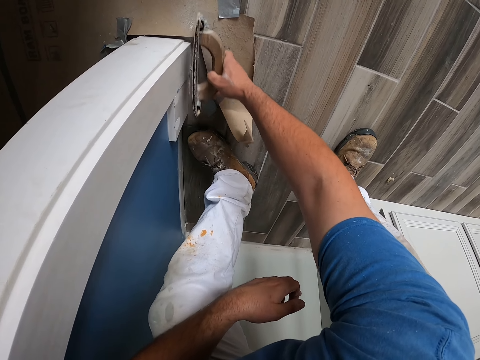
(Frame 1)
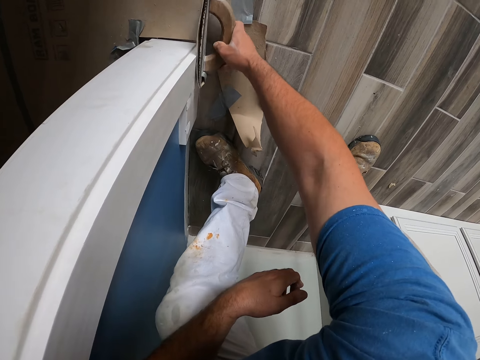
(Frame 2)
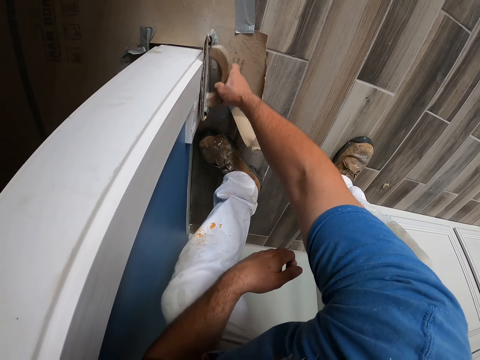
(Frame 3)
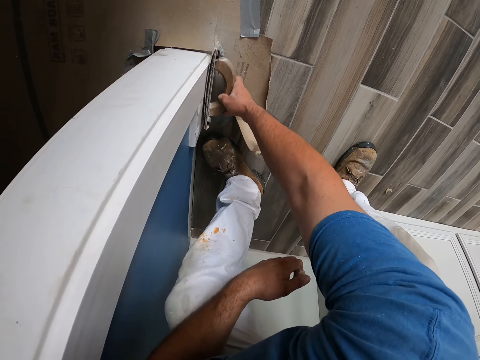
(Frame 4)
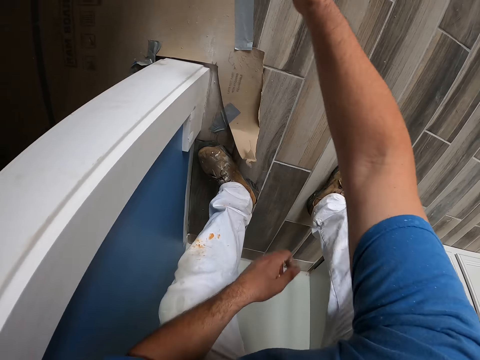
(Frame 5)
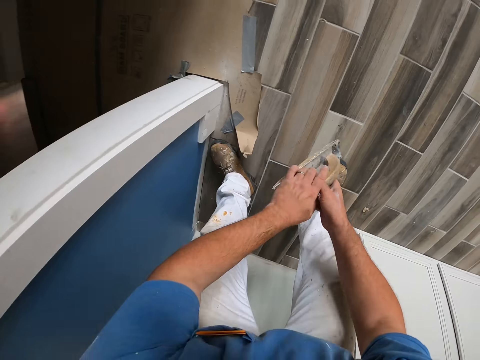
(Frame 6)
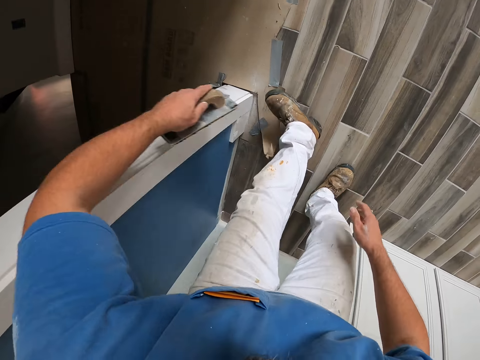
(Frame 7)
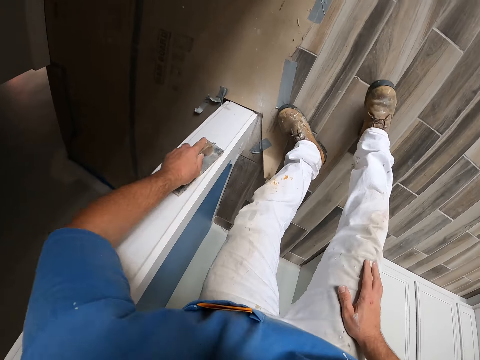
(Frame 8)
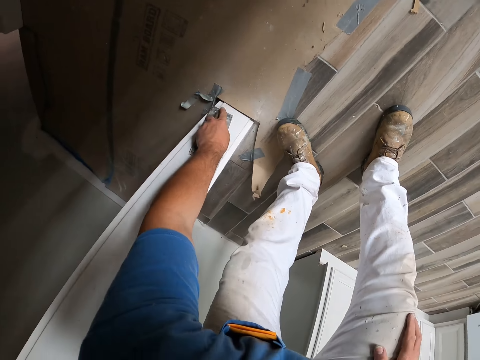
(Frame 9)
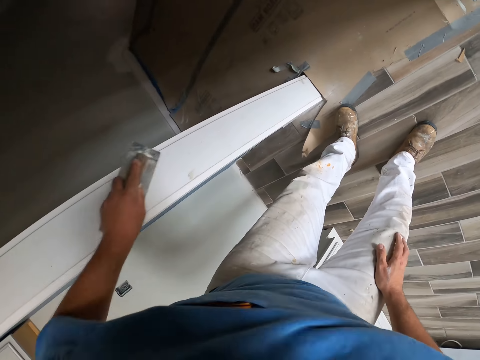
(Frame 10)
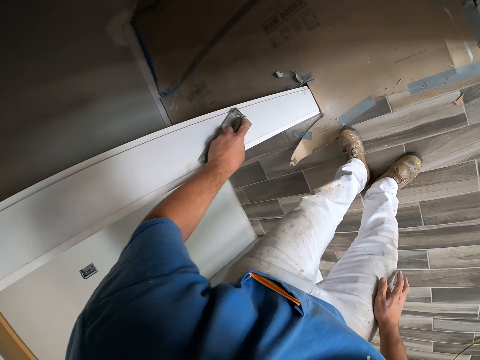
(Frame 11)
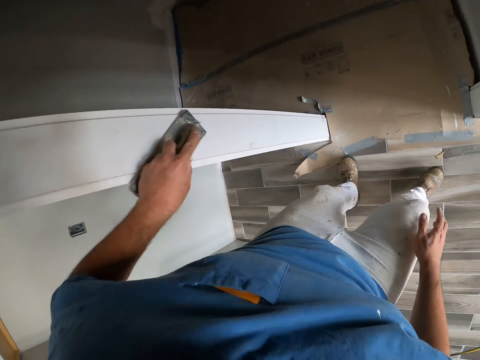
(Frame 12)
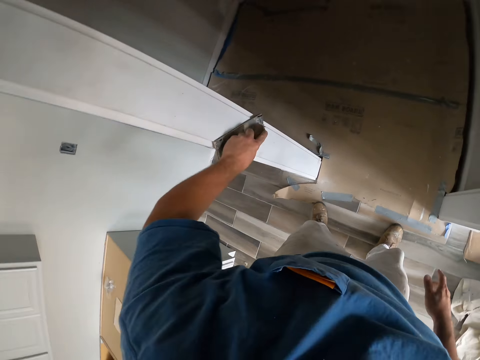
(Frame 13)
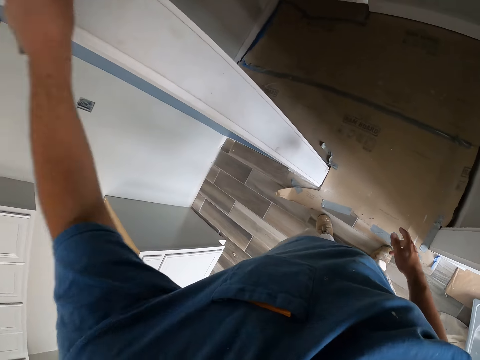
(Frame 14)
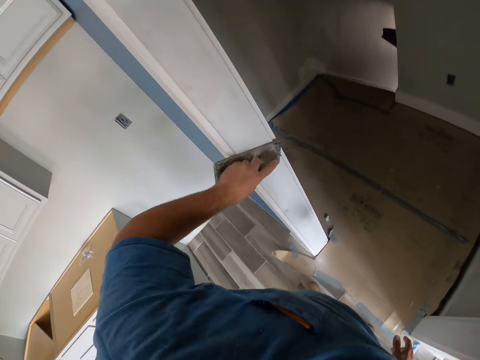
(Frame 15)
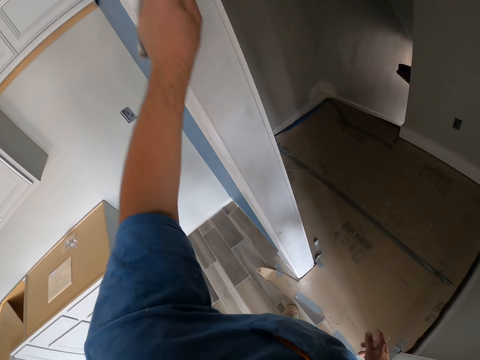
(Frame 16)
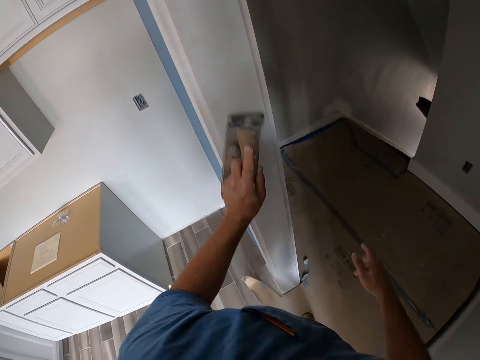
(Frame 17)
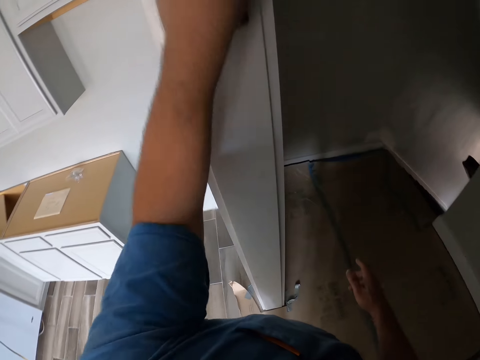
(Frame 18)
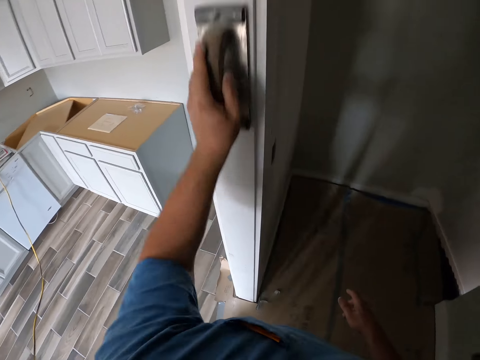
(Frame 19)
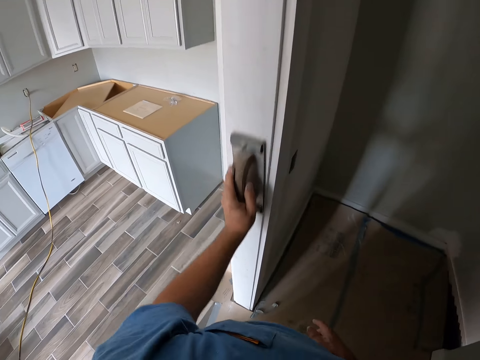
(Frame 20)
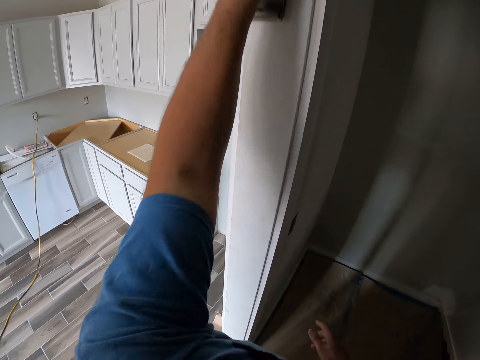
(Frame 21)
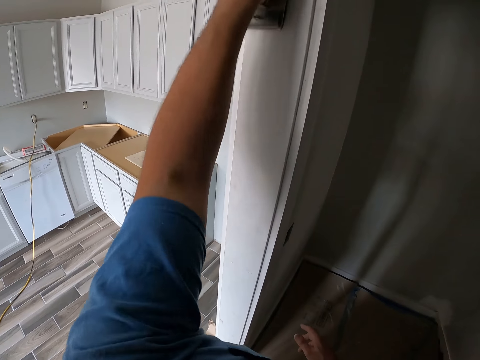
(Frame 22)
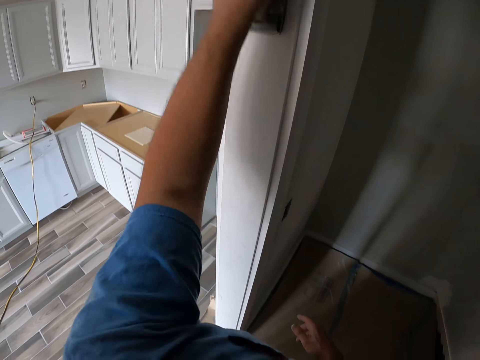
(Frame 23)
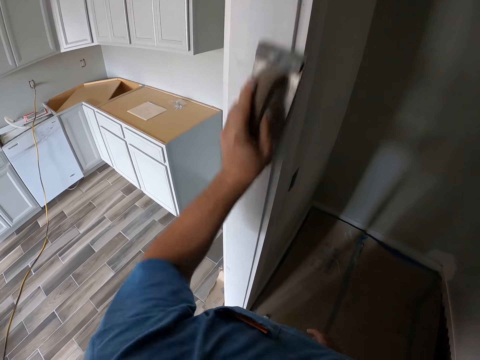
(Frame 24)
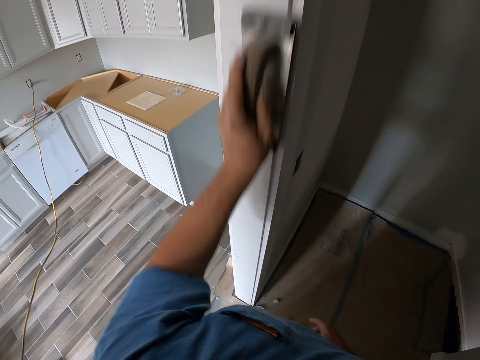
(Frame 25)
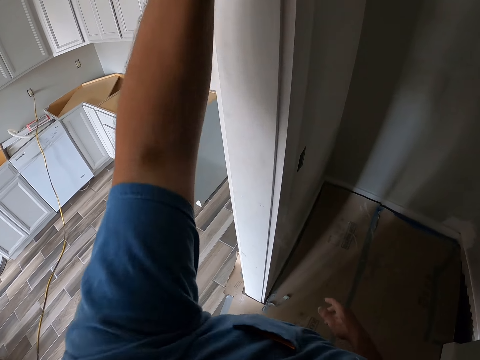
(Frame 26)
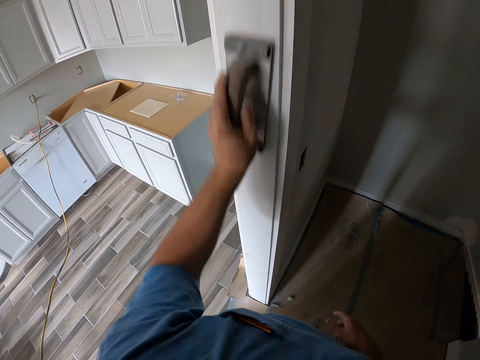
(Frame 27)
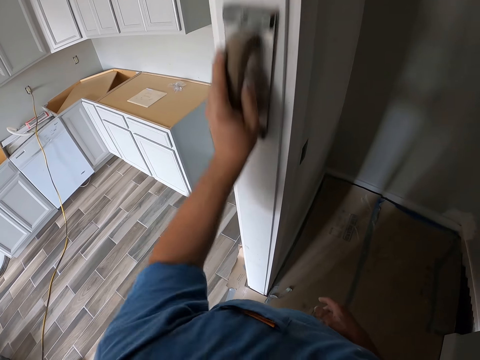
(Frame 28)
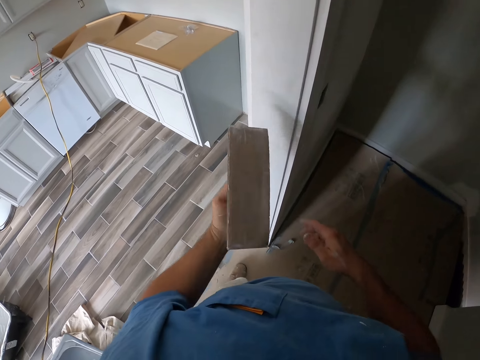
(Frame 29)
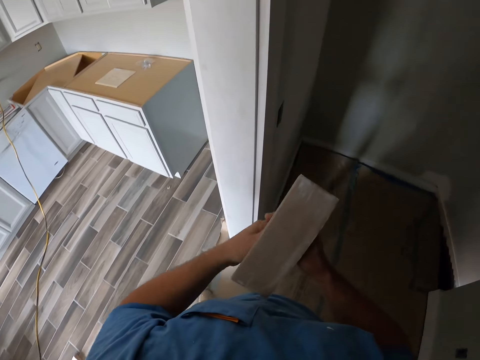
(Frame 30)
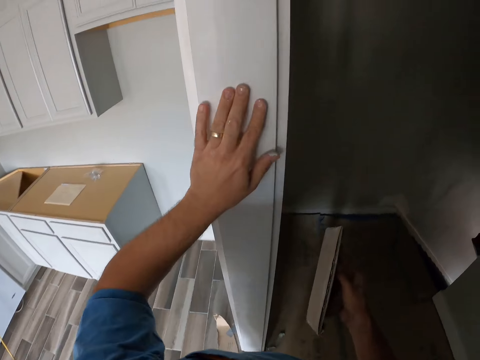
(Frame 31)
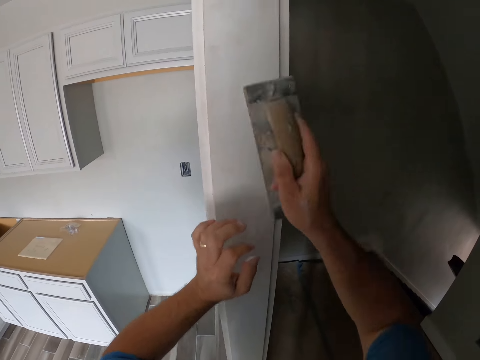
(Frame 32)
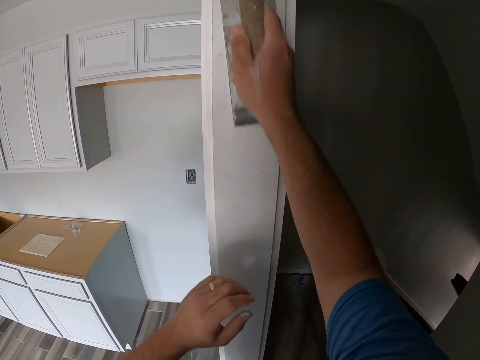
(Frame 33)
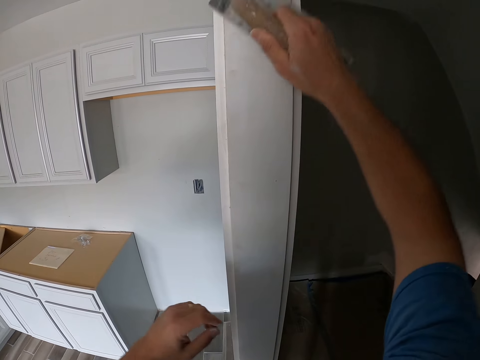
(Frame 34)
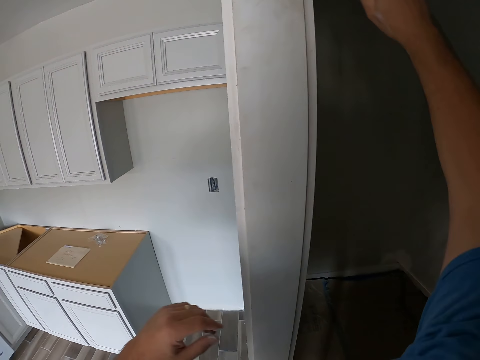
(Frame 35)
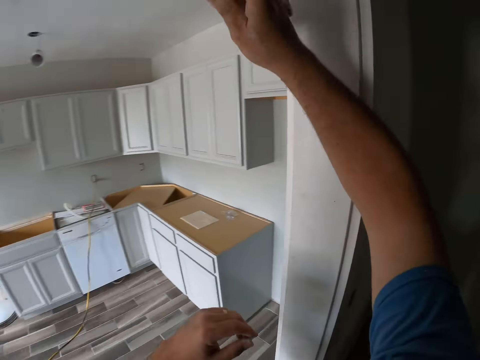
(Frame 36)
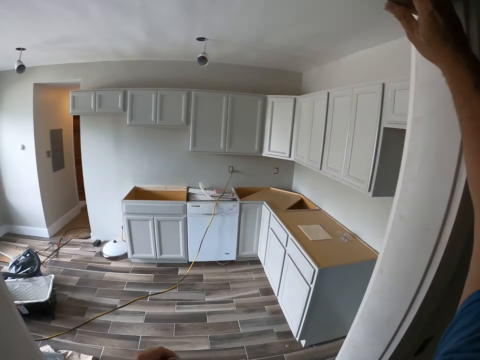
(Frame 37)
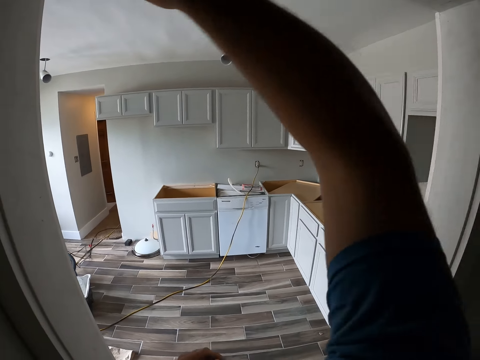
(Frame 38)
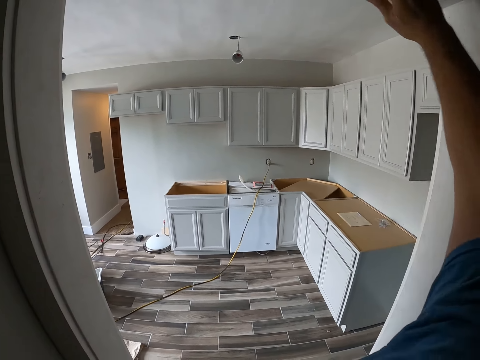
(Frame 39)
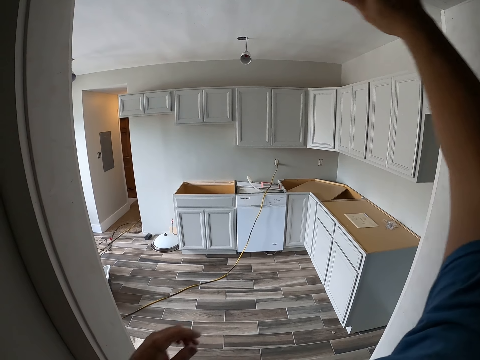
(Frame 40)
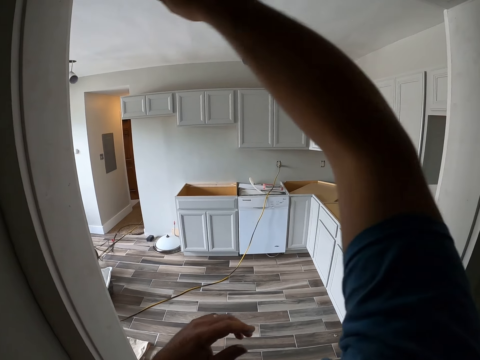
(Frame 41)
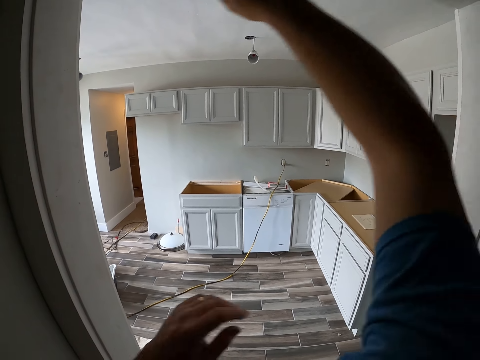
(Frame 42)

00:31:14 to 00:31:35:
The camera wearer passes the hand sander from his right hand to his left hand. He smoothens the wall or the frame of the door with the hand sander in his left hand. He places his right hand on his right thigh. He passes the hand sander from his left hand to his right hand. He holds the frame of the door with his left hand. He touches the wall with his left hand. He smoothens the wall or the frame of the door with the hand sander in his right hand.

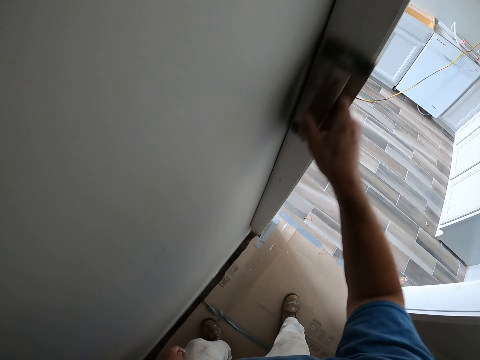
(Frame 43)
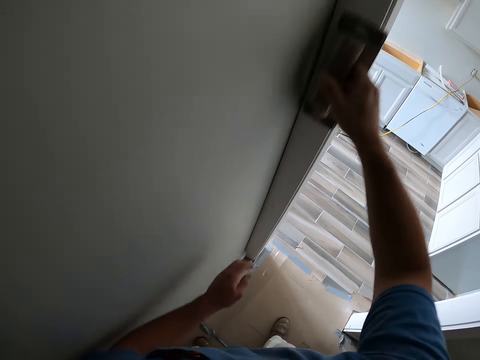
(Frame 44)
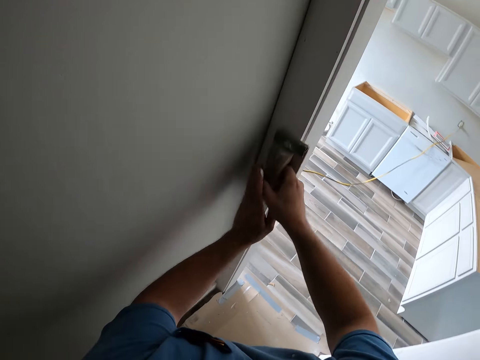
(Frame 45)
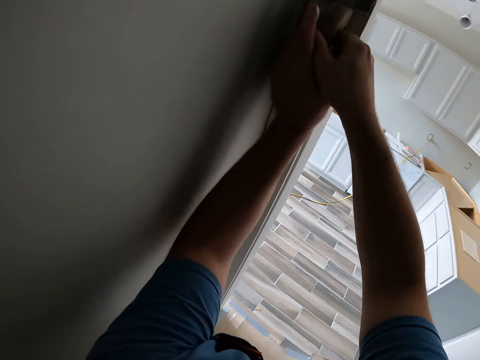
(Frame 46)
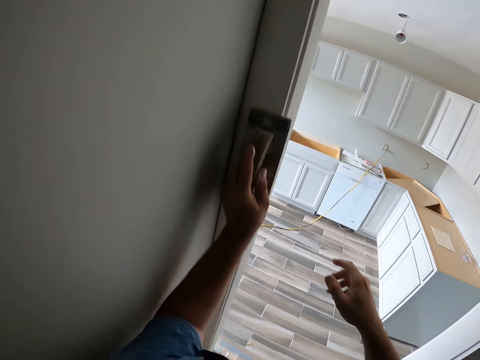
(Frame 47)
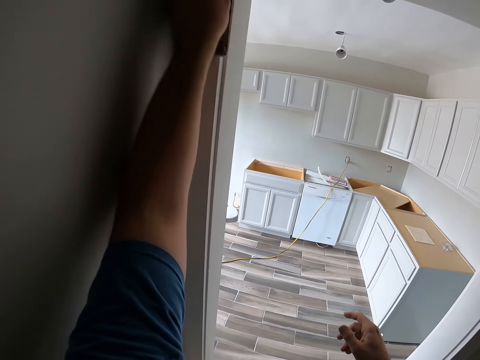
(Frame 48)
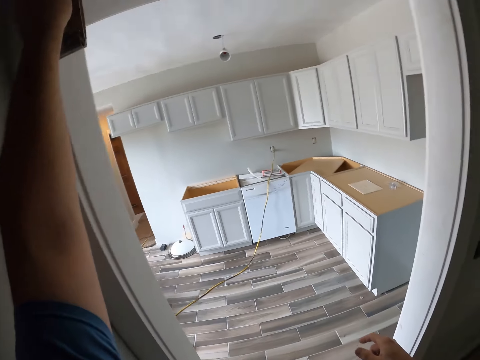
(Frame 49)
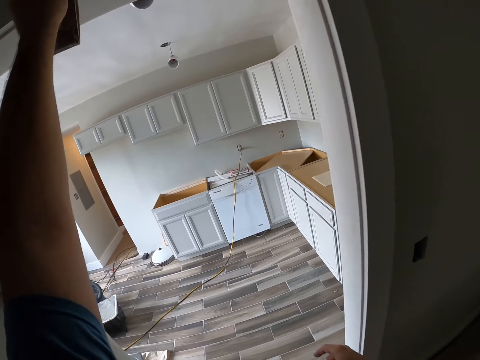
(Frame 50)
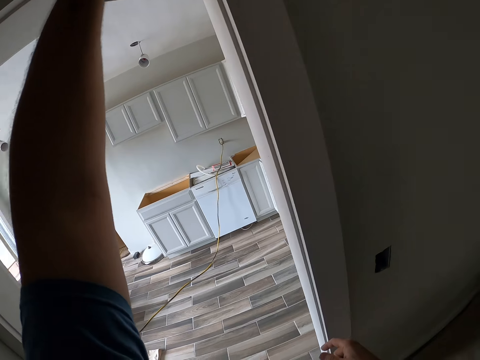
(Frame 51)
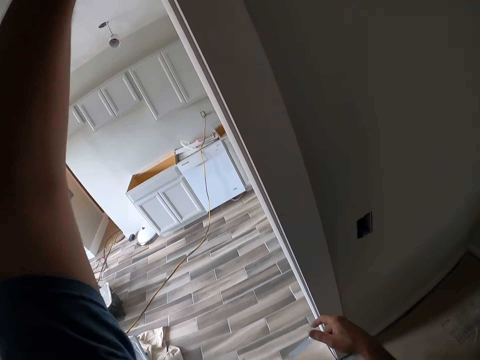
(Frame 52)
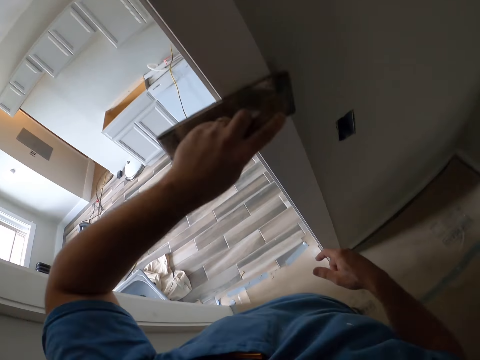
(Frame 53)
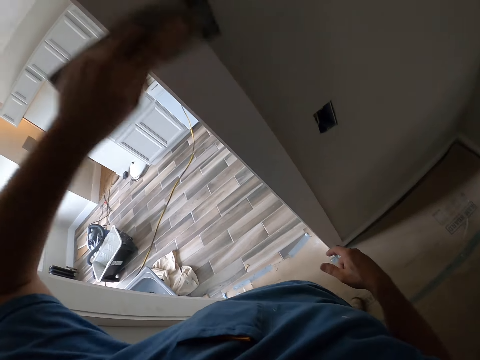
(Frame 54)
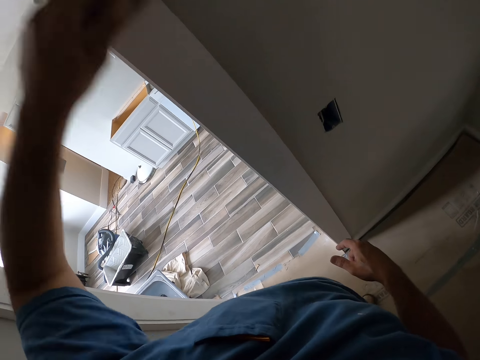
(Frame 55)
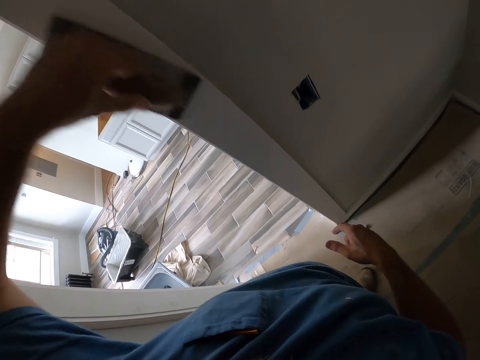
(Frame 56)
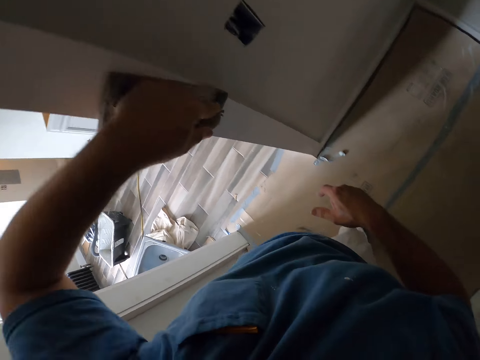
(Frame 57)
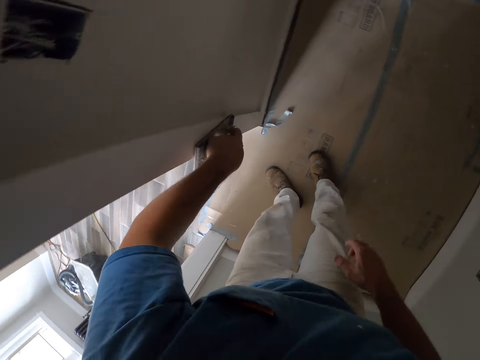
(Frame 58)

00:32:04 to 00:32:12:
The camera wearer passes the hand sander from his right hand to his left hand. He smoothens the wall or door frame with the hand sander in his left hand.
